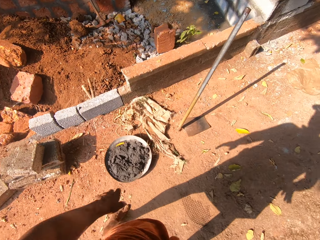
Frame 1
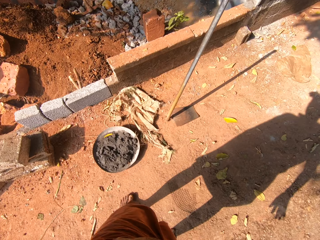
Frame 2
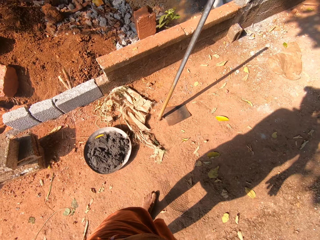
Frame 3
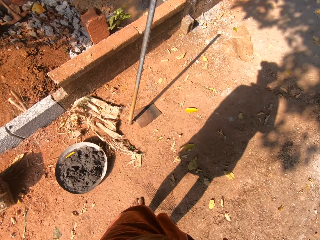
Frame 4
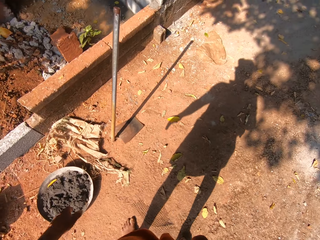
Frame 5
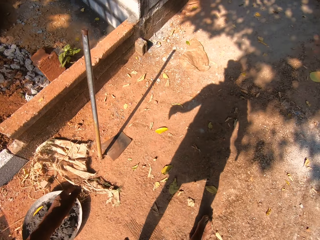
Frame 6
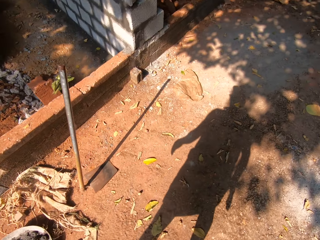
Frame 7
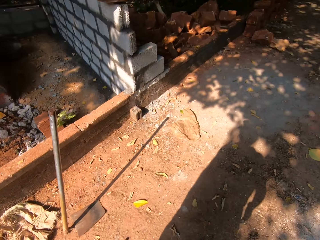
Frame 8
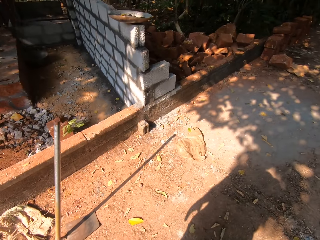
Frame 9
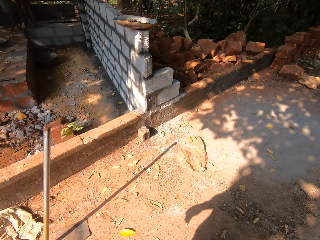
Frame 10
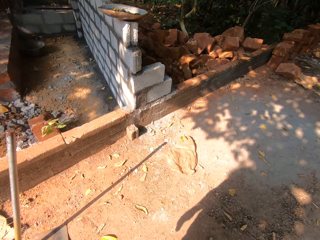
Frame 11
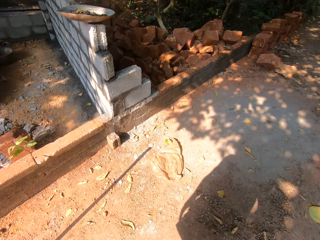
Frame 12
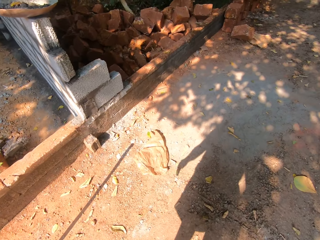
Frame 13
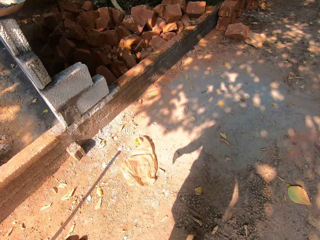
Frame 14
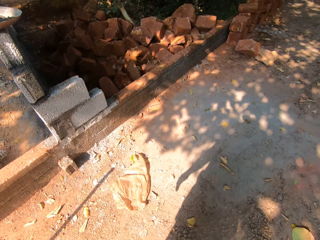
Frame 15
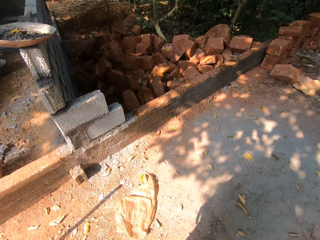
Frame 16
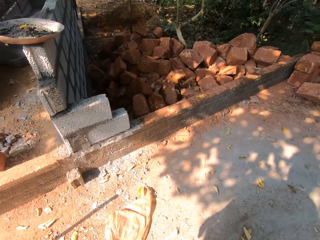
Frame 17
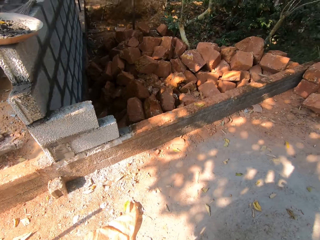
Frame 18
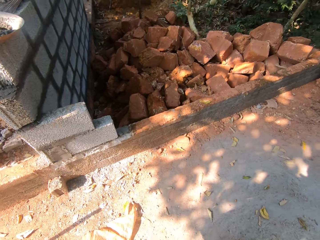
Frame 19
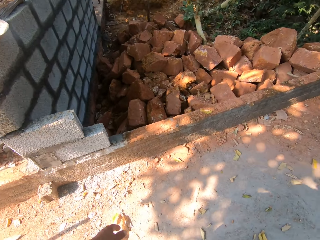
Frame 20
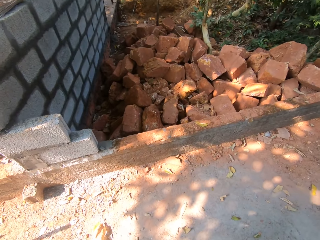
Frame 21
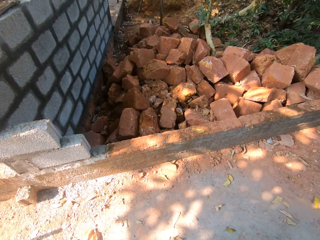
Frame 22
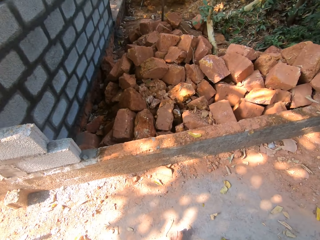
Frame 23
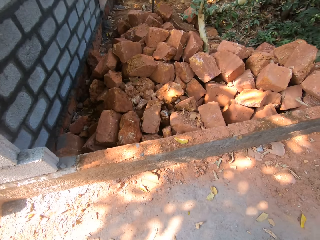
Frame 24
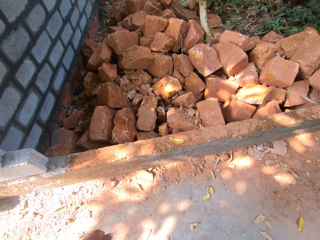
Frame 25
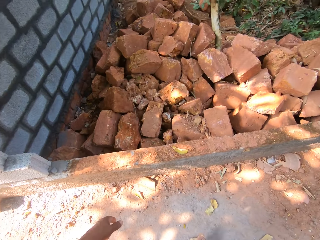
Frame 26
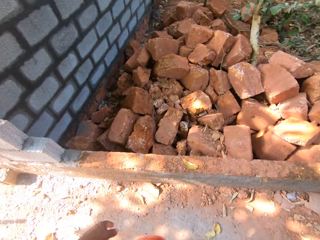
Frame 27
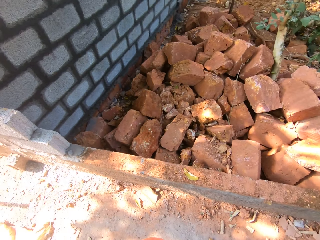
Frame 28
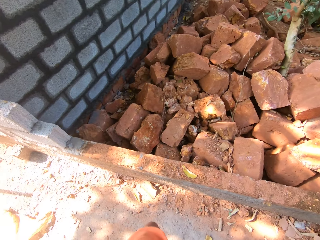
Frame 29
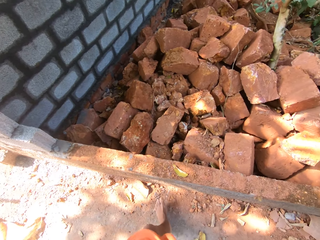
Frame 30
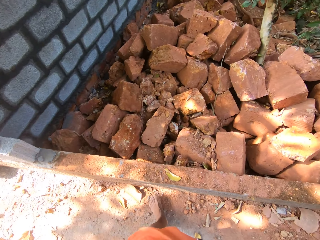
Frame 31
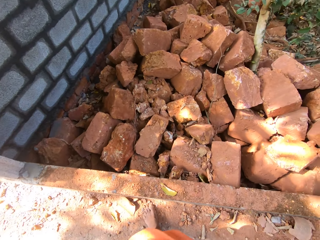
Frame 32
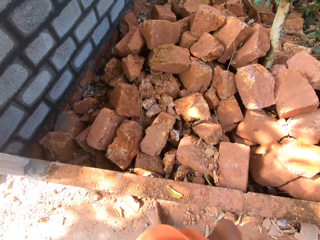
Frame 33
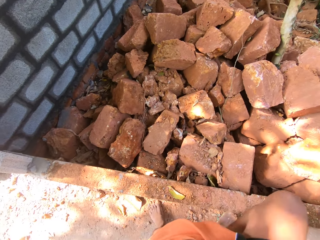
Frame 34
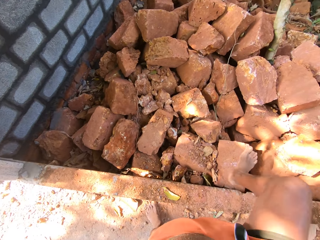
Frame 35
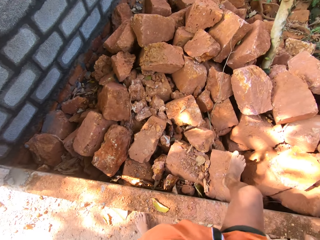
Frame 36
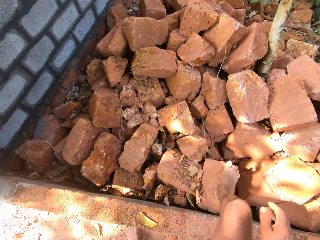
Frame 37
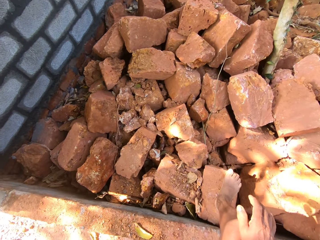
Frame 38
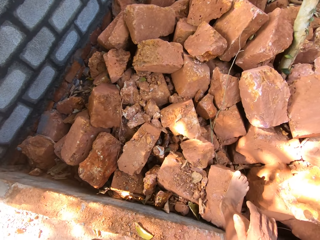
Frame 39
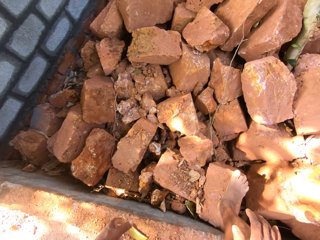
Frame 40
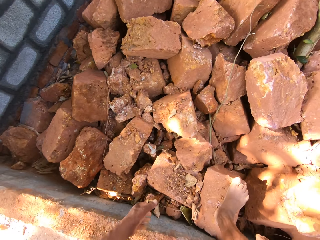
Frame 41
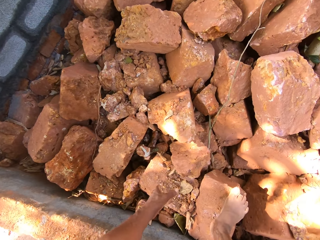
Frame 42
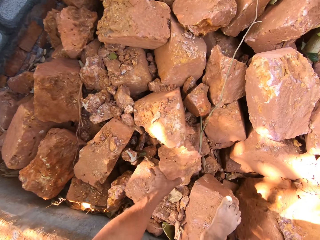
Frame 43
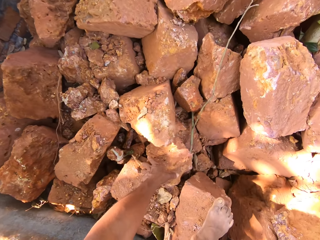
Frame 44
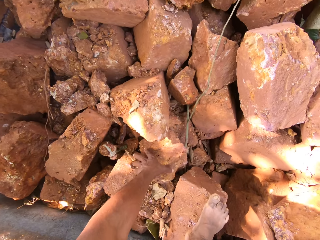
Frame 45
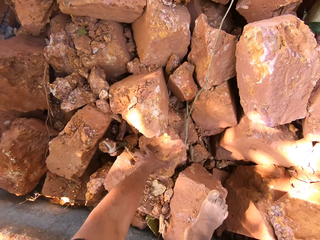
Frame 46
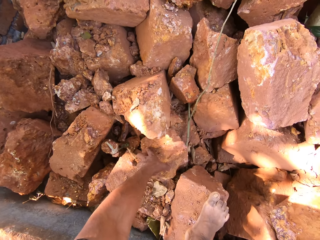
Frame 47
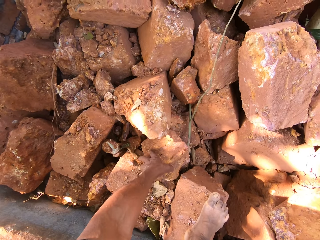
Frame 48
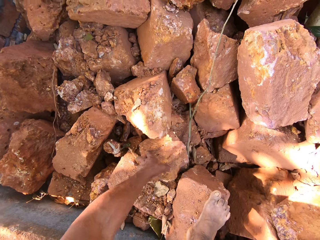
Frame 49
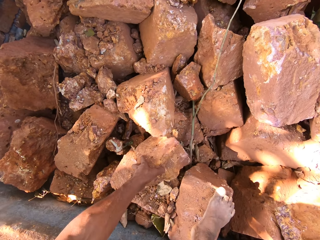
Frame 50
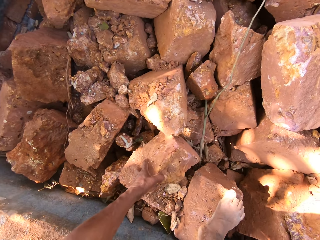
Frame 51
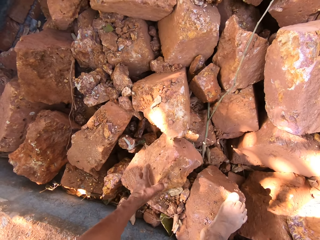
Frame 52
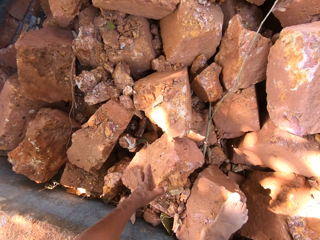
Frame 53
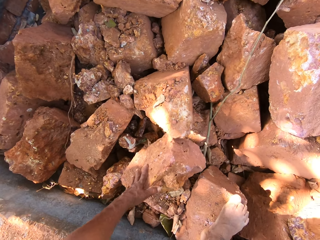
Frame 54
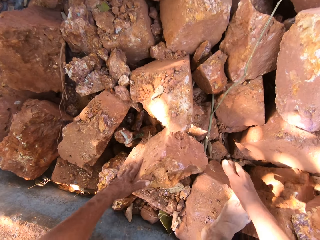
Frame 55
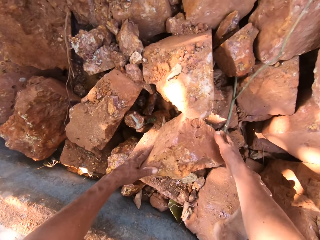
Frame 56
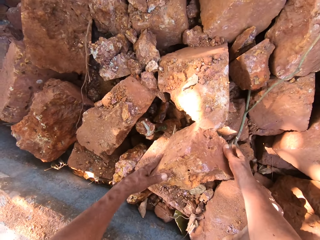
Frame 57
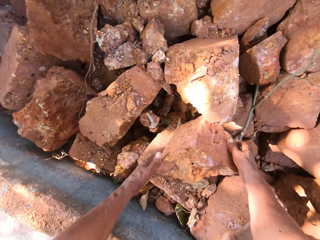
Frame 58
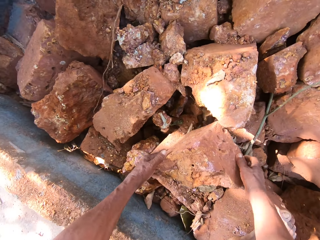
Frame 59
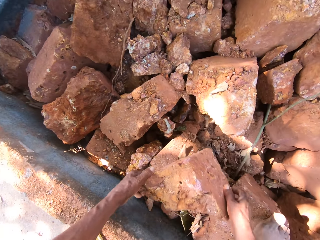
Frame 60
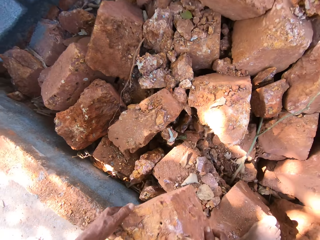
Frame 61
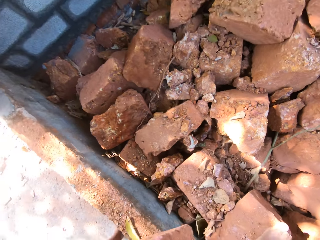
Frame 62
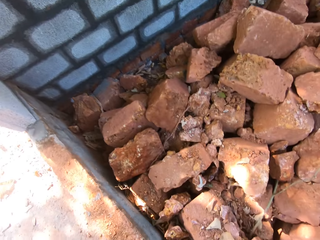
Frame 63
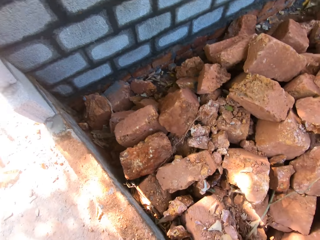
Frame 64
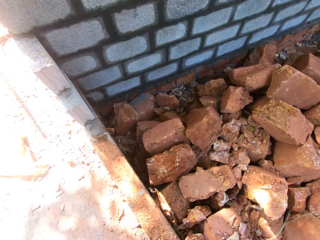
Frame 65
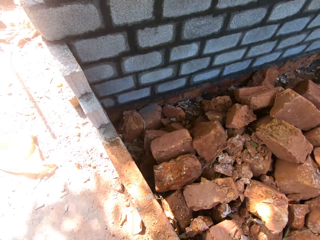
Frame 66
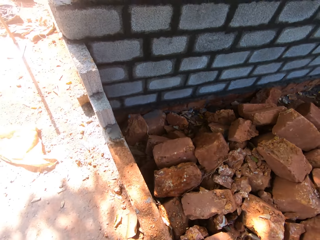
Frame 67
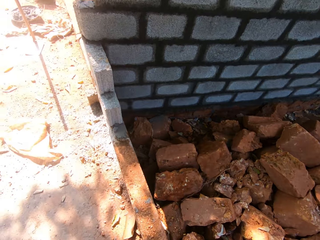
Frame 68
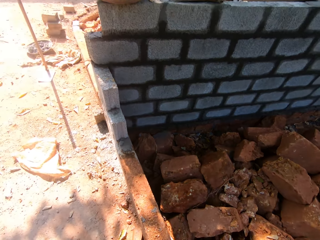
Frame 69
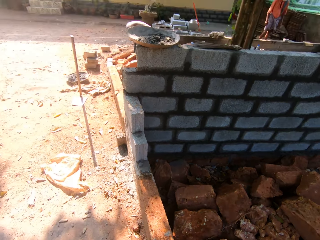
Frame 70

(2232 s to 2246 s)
The camera wearer walks back. He holds a broken brick with his left hand. He picks the pieces of stone. He carries the broken brick from the pile of broken brick with both hands.

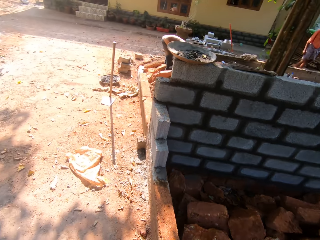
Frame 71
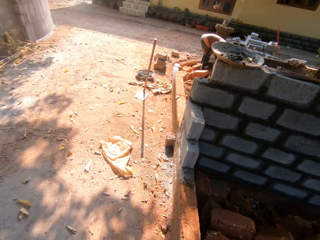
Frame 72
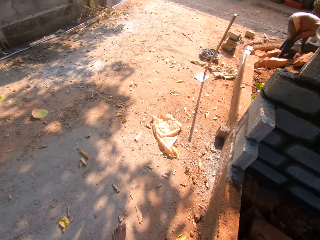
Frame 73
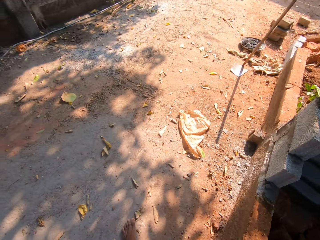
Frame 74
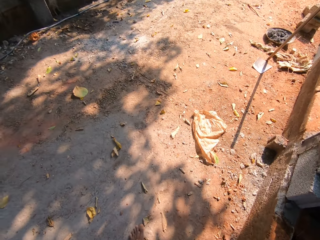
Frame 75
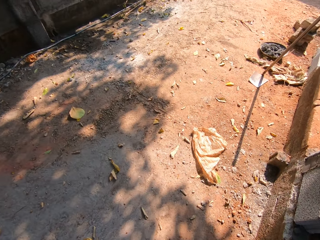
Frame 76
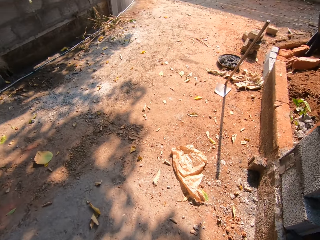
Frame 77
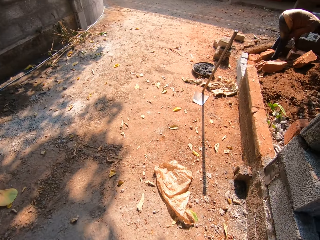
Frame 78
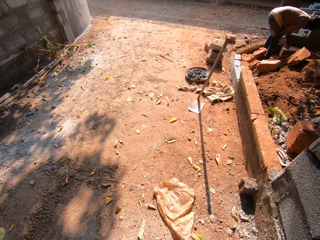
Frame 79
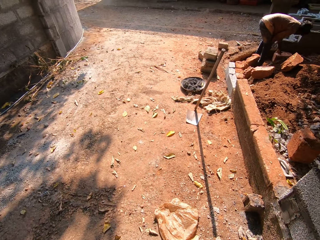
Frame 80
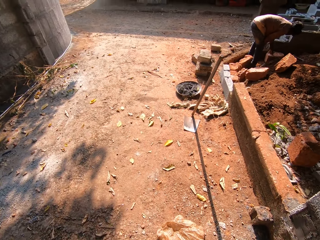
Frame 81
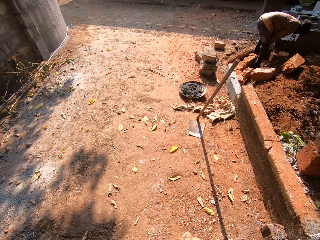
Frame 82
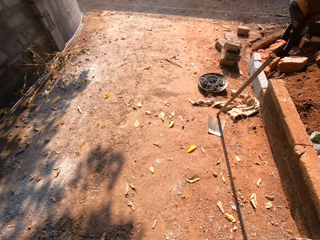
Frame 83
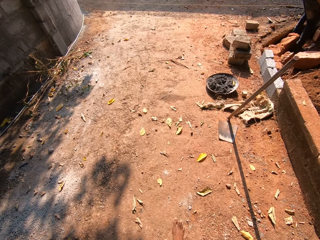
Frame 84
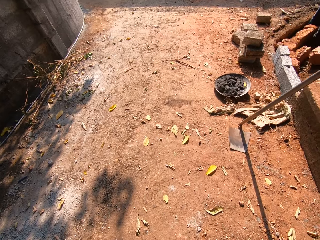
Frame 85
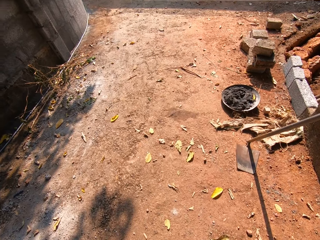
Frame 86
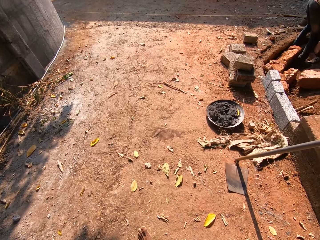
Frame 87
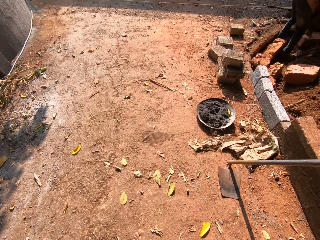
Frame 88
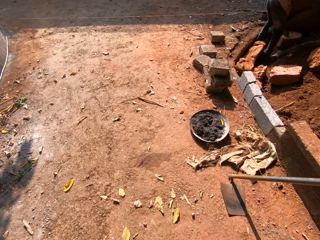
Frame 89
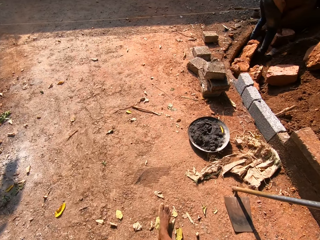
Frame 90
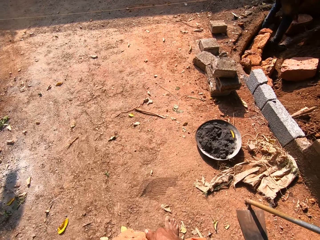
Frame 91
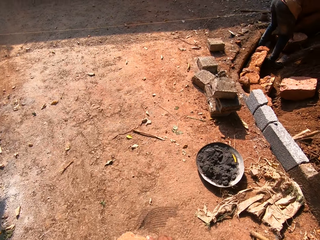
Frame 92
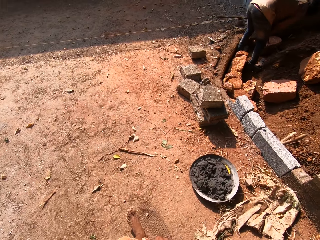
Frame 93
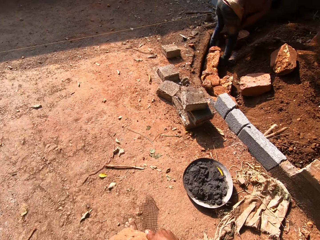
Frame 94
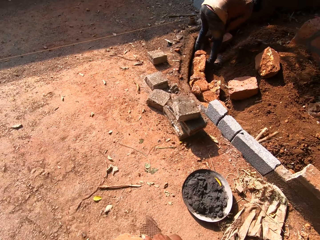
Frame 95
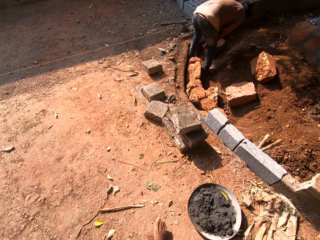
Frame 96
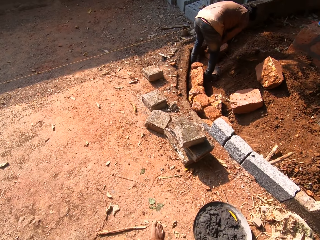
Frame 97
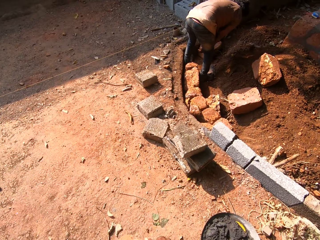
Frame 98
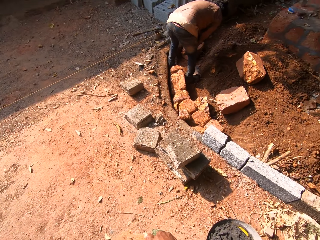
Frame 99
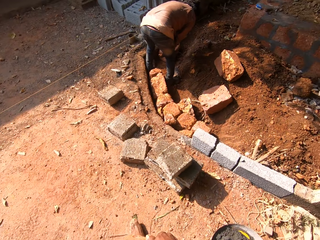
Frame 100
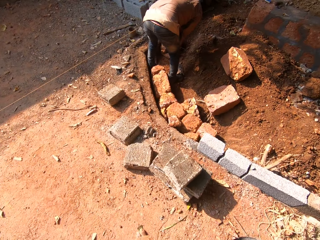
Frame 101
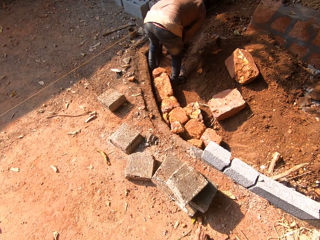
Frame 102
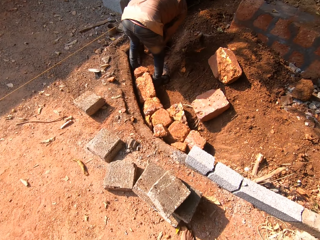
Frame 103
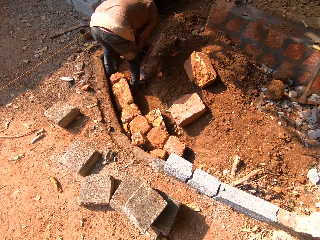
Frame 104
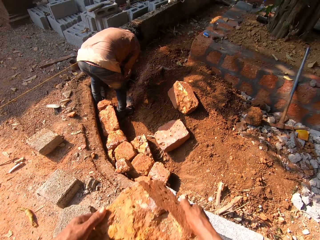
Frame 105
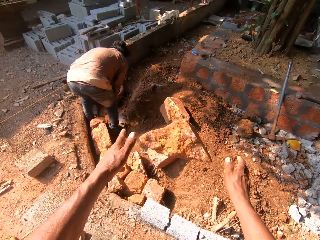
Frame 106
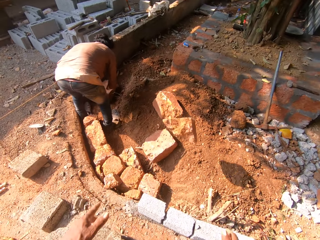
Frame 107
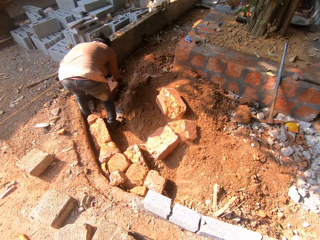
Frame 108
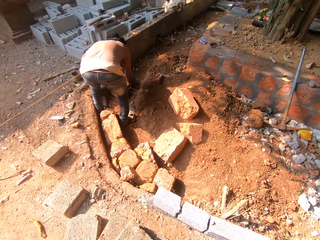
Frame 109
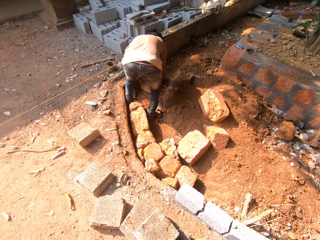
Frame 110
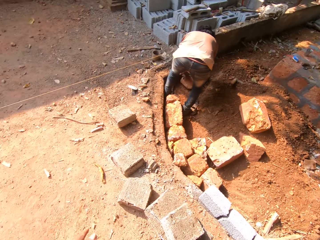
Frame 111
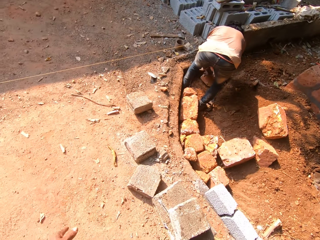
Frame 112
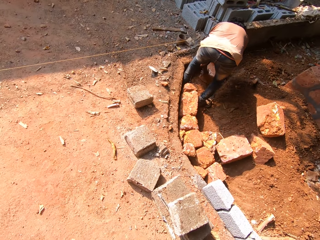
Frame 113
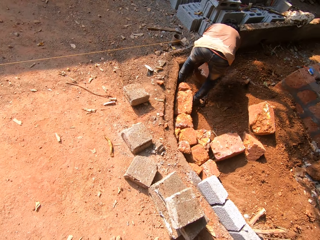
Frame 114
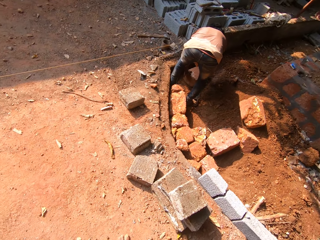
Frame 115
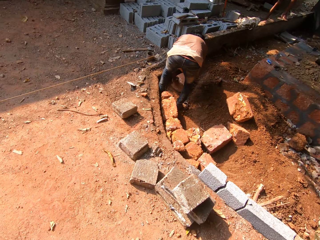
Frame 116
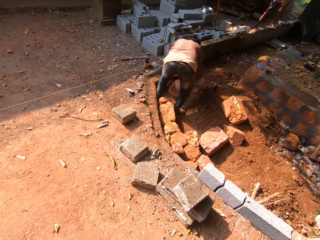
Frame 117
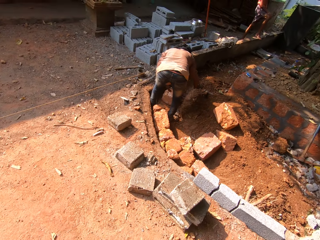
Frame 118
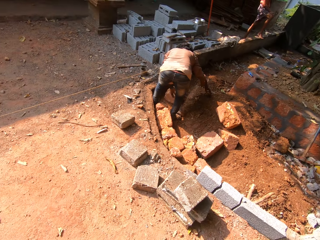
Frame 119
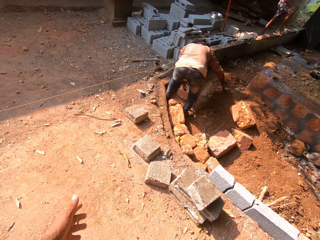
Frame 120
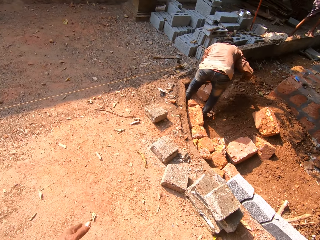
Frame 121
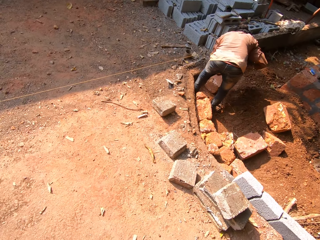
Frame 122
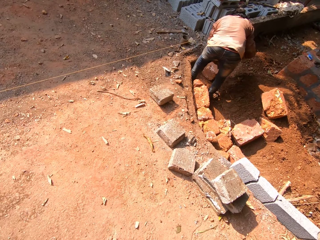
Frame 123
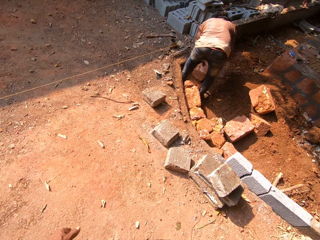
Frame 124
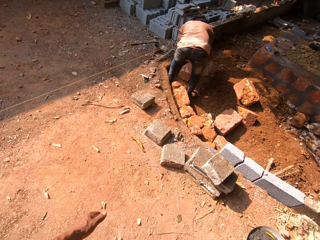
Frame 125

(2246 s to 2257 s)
The camera wearer walks back. He throws the broken brick on the ground with both hands. A man picks up the axe on the ground with his right hand.
